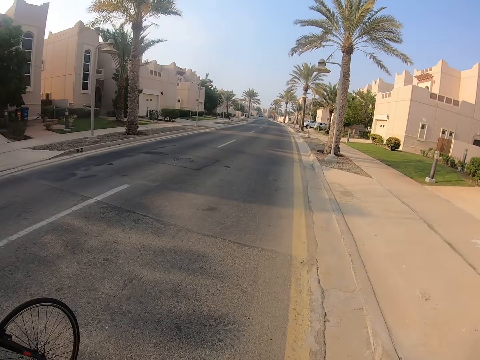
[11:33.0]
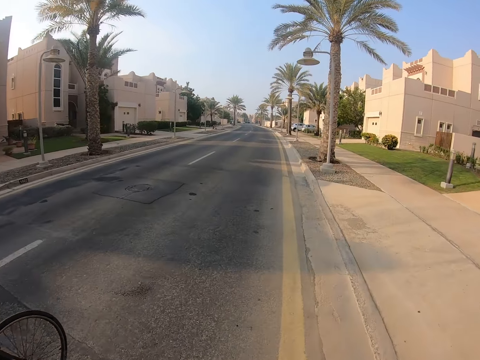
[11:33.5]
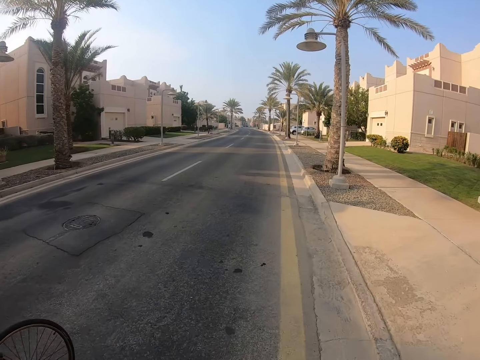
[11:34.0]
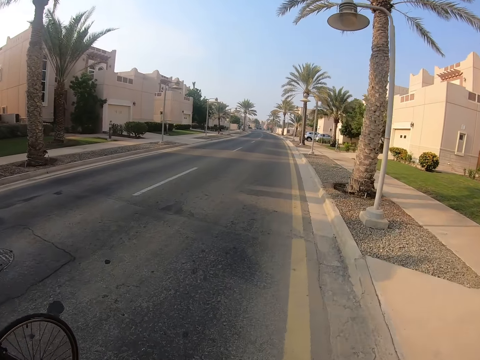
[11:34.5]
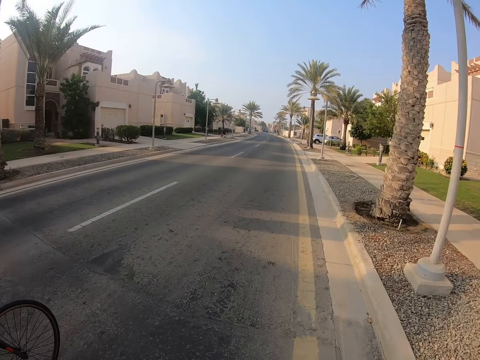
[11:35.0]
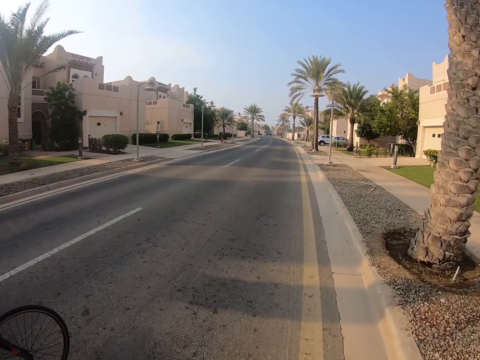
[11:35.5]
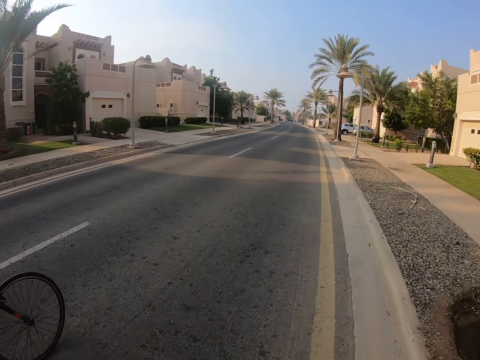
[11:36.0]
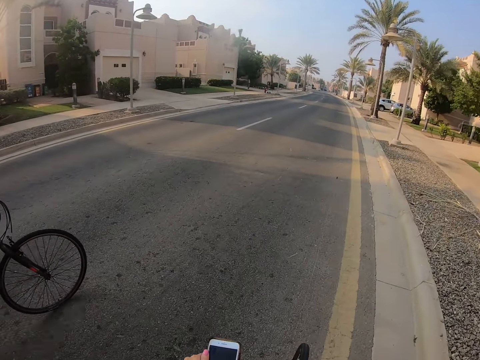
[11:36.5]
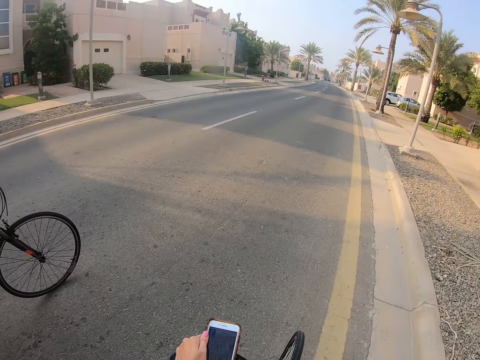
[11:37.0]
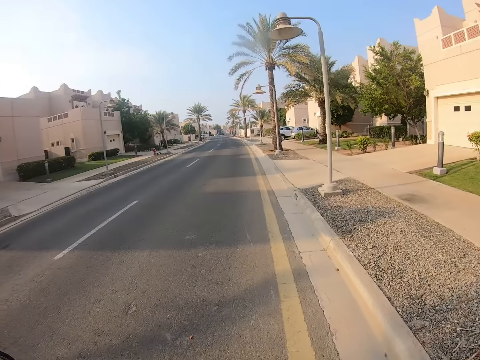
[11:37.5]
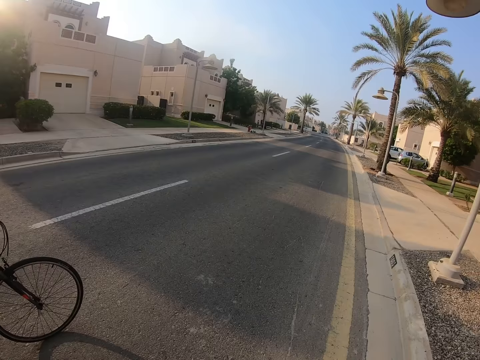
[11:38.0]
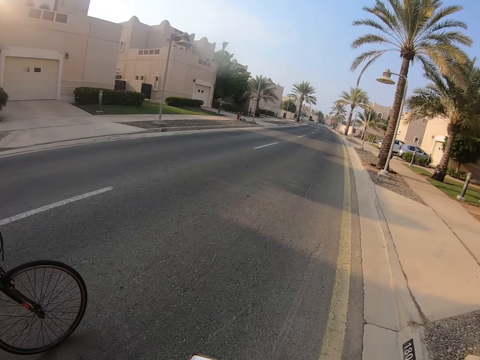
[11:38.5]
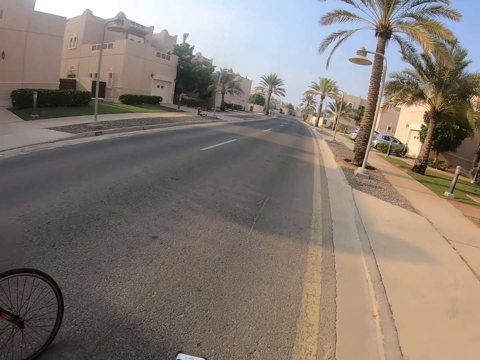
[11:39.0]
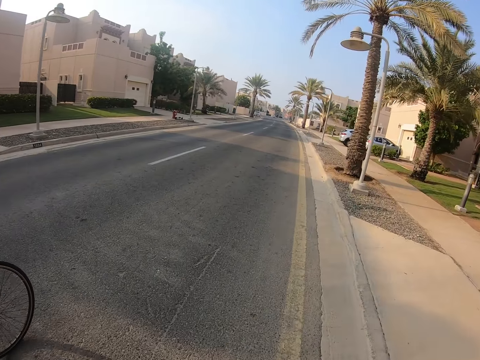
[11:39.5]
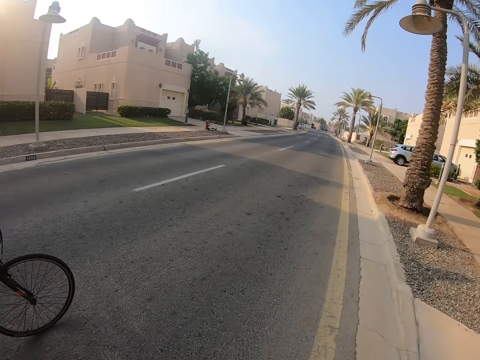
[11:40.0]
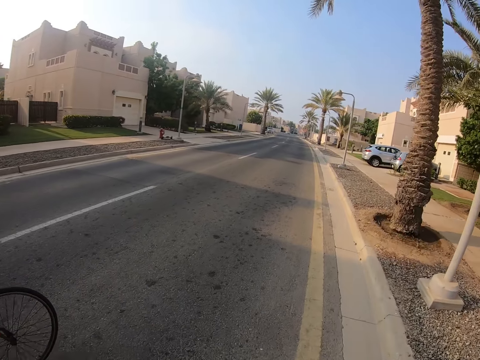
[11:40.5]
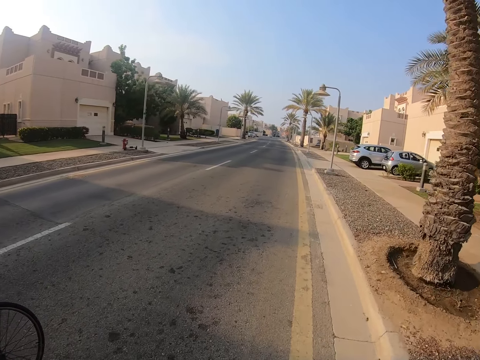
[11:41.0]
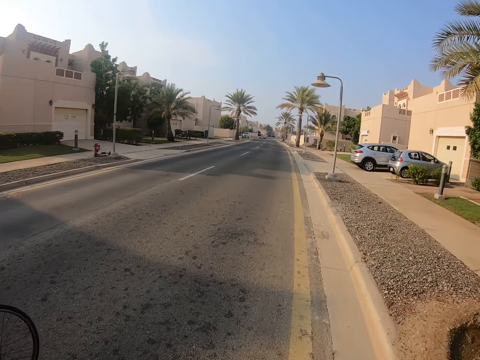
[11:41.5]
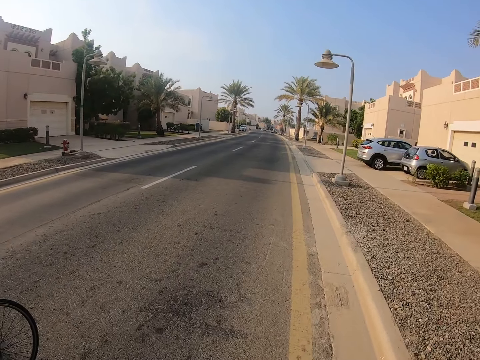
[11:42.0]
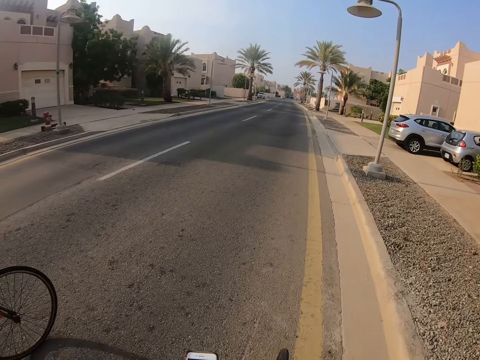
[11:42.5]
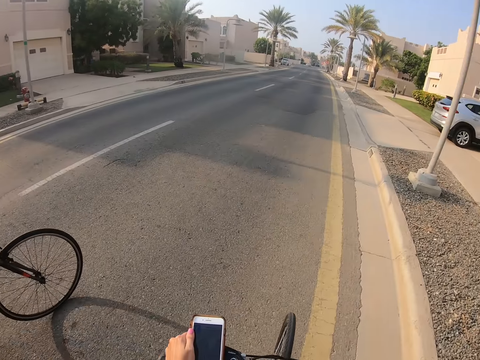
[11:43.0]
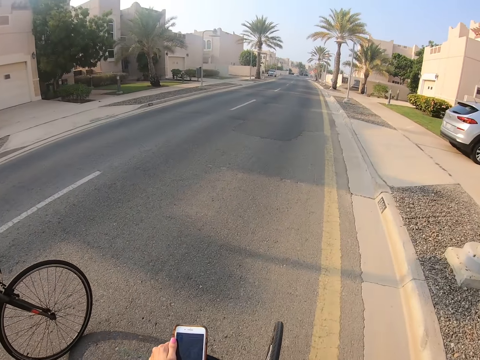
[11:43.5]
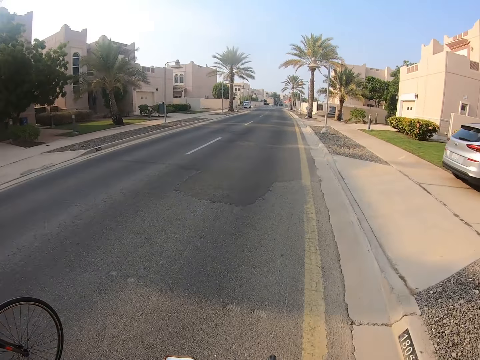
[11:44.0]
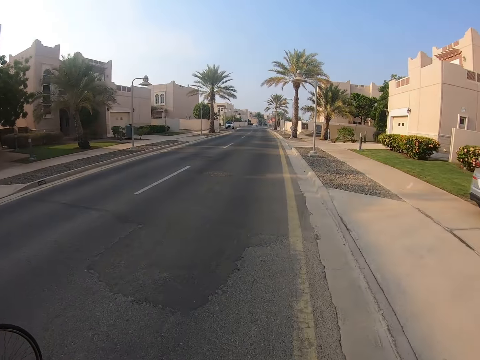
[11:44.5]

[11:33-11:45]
The camera wearer touches the phone. They ride the bicycle. A lady rides a bicycle. The camera wearer touches the phone.

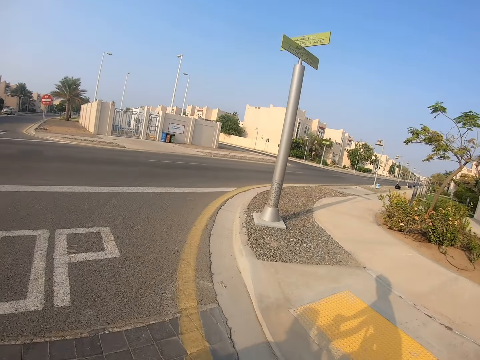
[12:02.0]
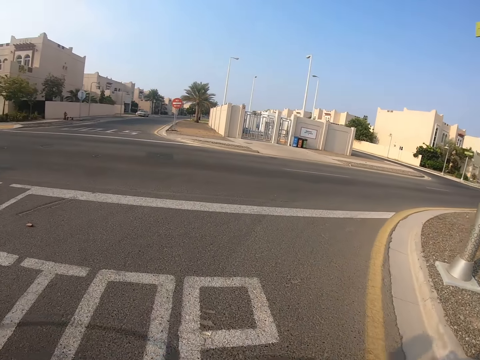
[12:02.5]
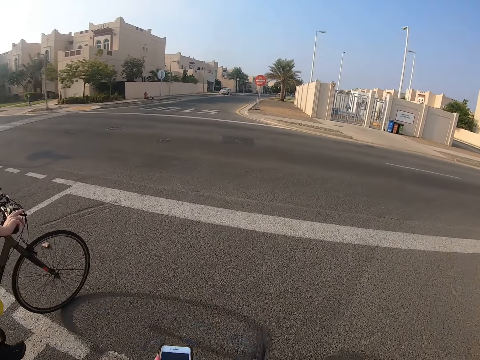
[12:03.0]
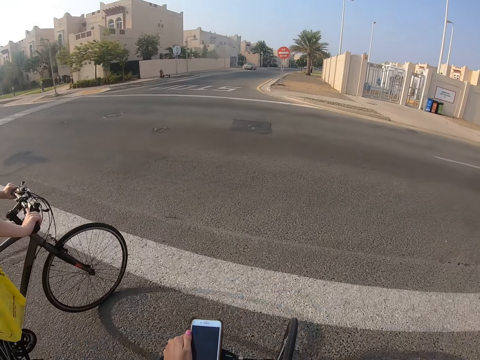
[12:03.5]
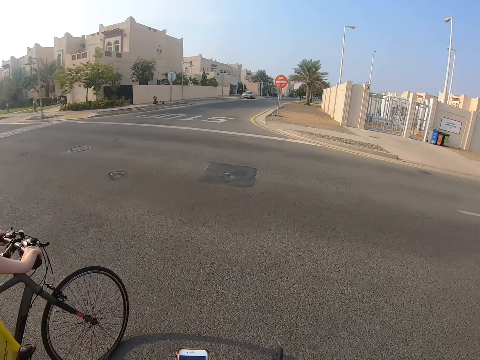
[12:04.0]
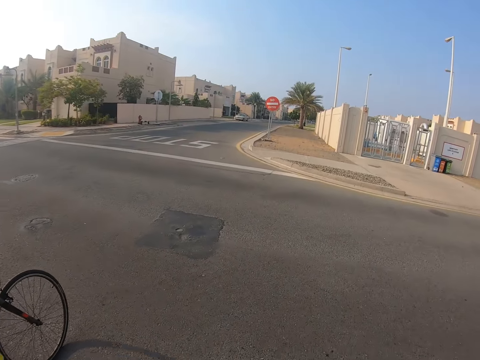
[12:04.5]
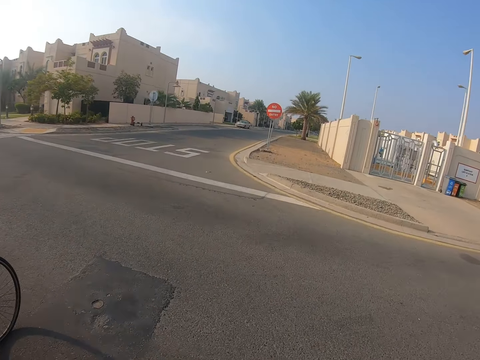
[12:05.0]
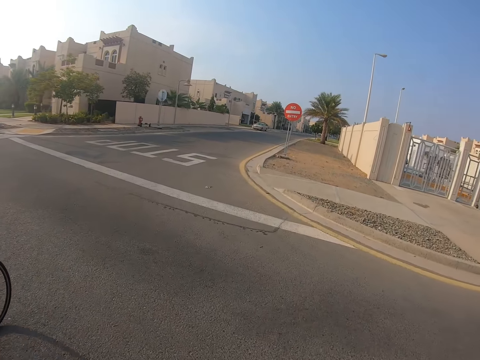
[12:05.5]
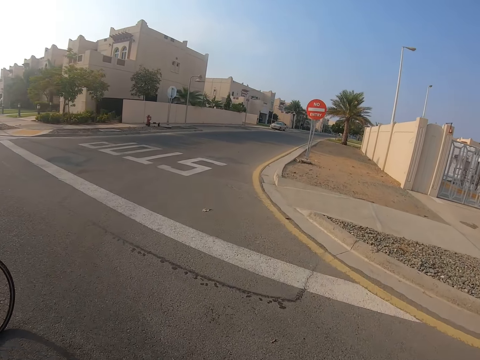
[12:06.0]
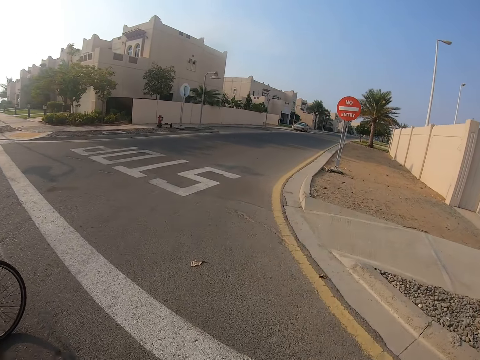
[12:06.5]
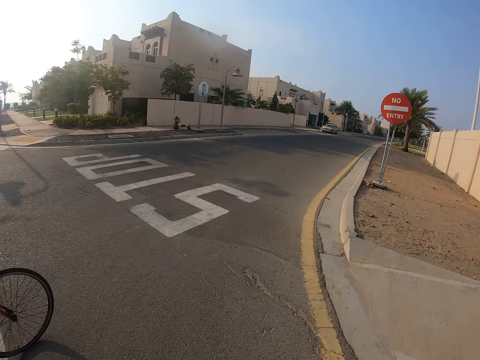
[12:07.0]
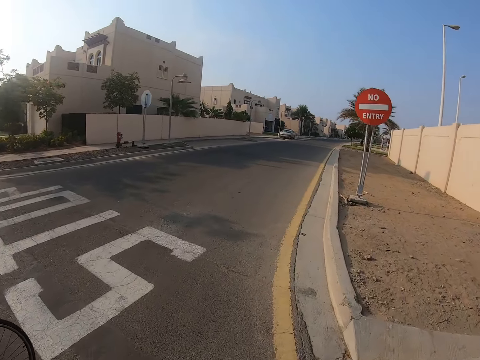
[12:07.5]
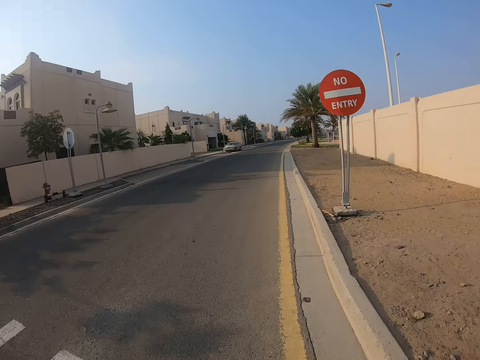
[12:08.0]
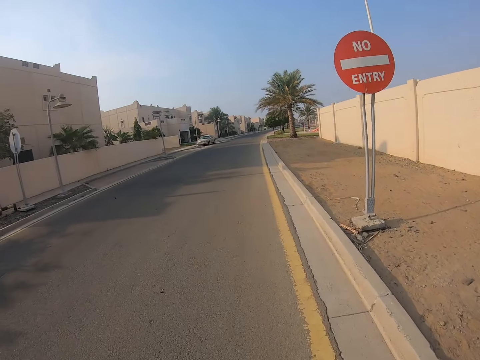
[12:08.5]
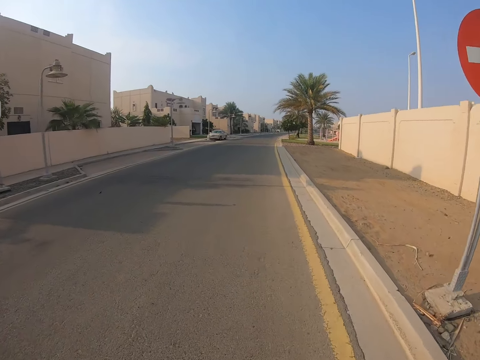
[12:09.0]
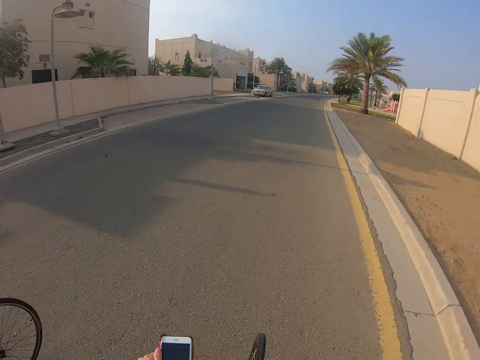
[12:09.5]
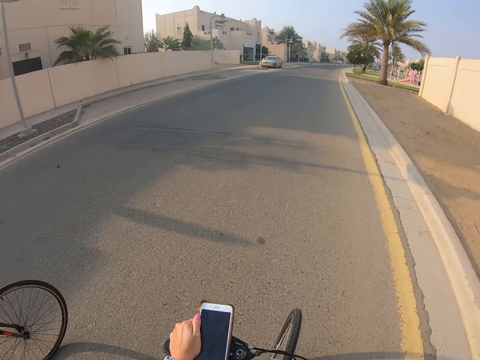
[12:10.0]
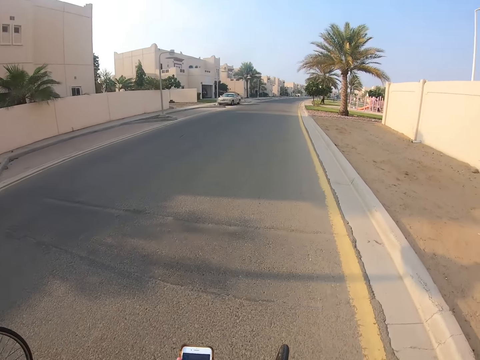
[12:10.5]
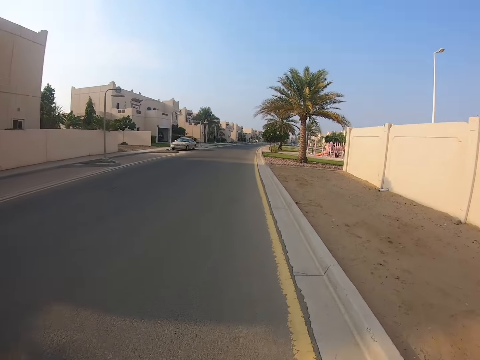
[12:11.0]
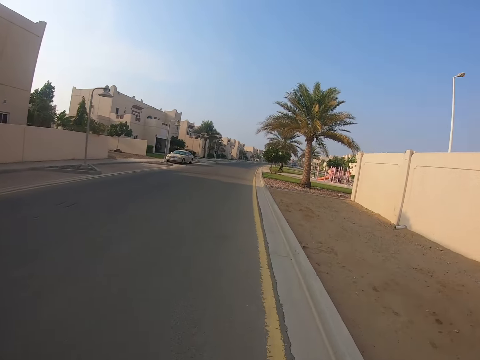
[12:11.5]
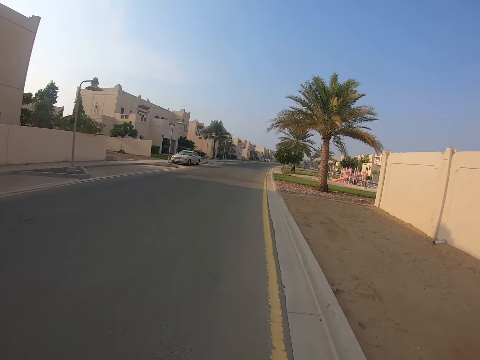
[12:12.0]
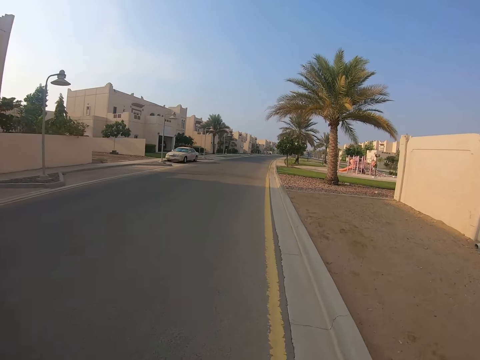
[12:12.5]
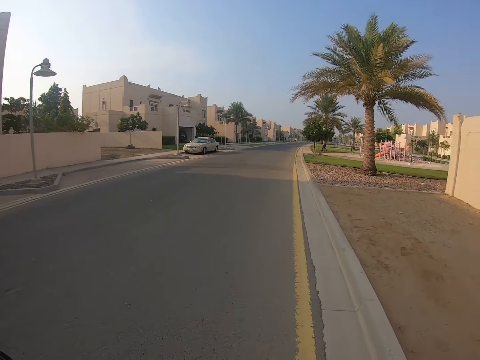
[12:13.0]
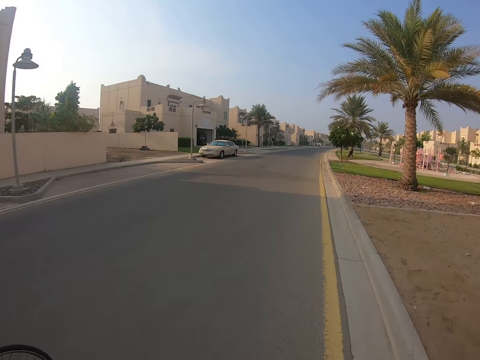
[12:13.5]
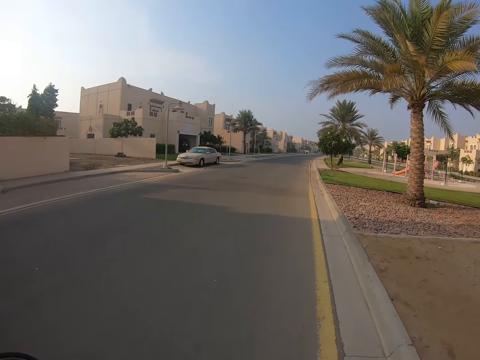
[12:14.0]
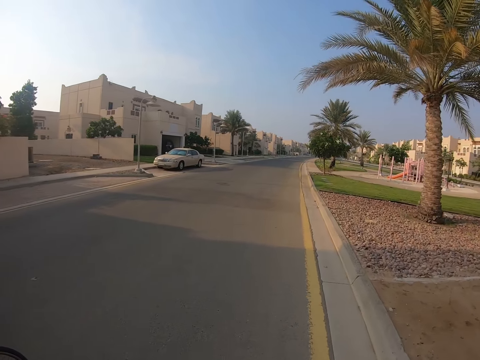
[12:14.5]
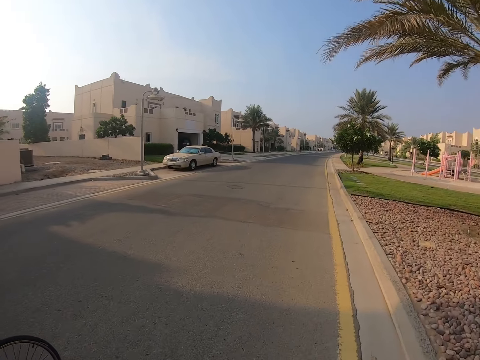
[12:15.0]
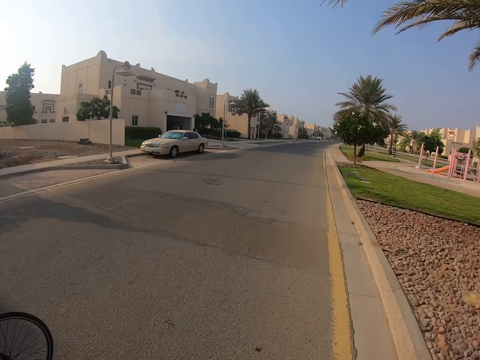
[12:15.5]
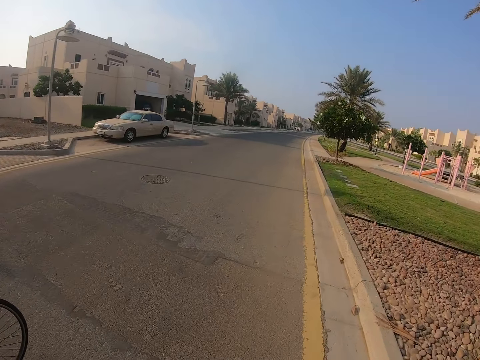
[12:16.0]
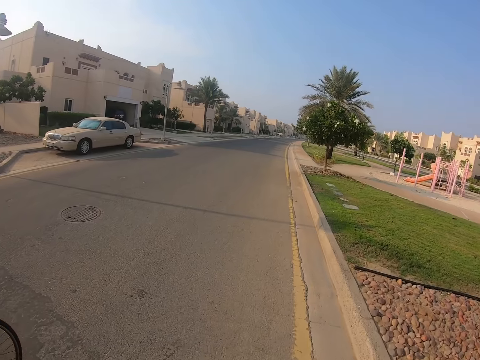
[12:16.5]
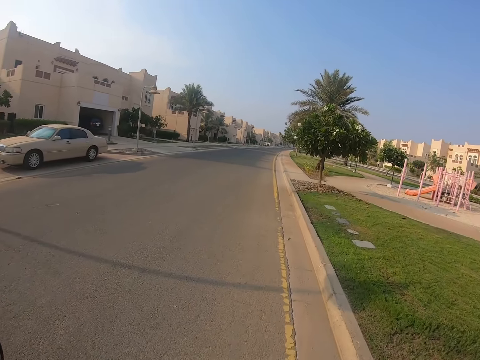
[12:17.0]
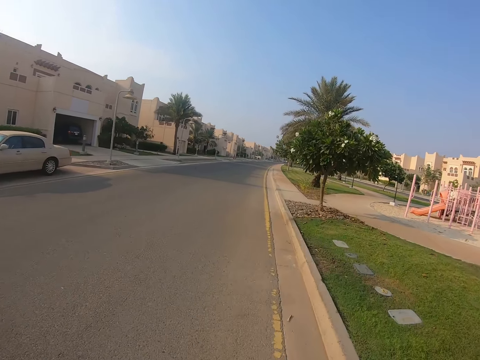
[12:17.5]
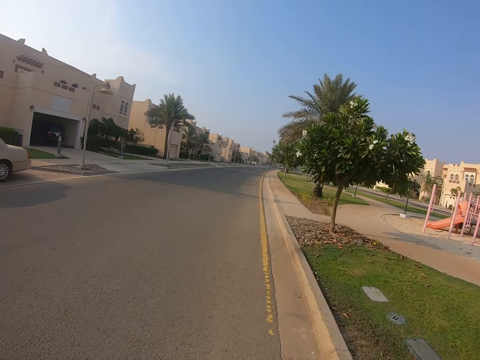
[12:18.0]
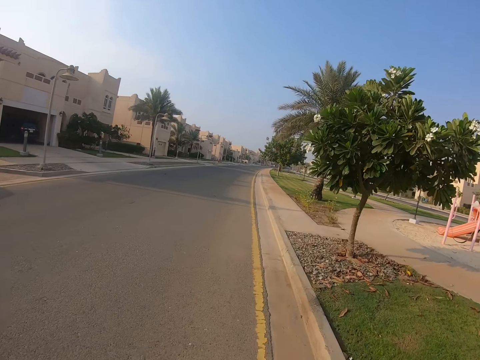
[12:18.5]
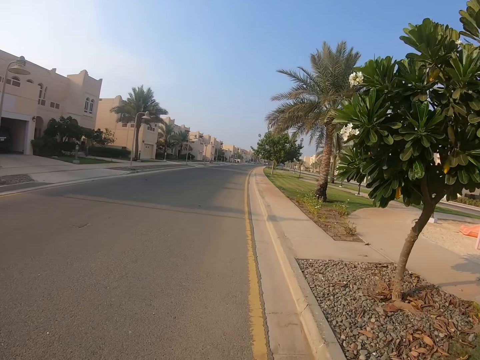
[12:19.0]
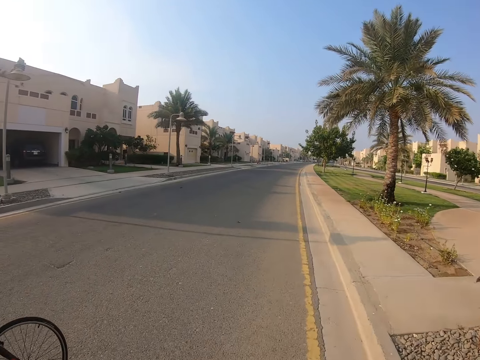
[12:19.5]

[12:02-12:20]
The camera wearer rides the bicycle. A lady rides a bicycle. The camera wearer rides the bicycle. They touch the phone. They ride the bicycle. The lady rides a bicycle. The camera wearer rides the bicycle.
